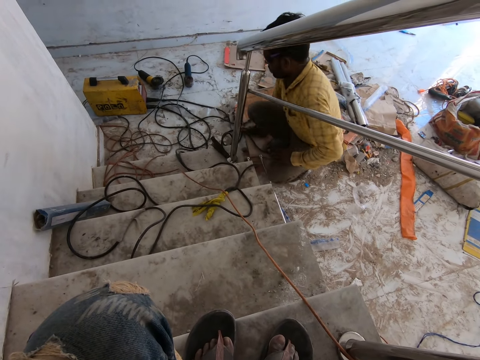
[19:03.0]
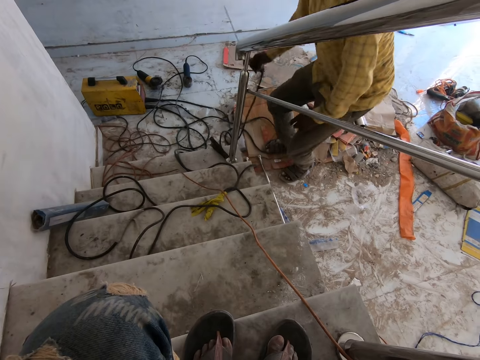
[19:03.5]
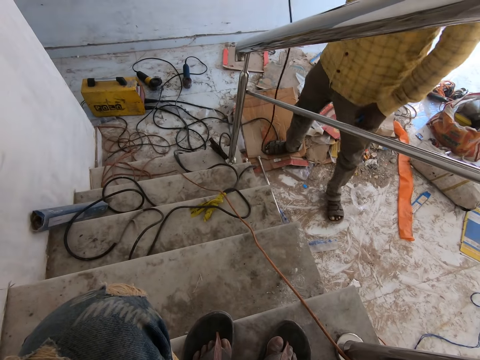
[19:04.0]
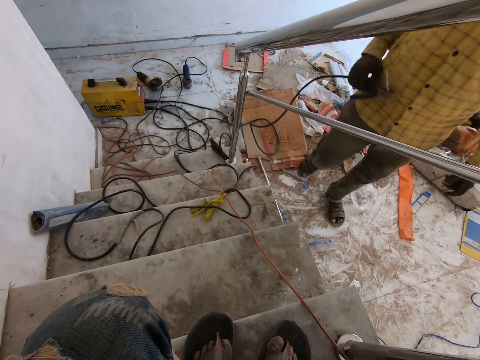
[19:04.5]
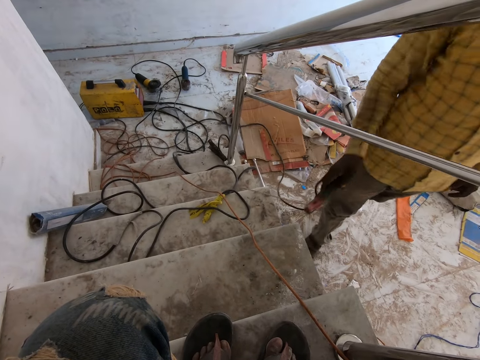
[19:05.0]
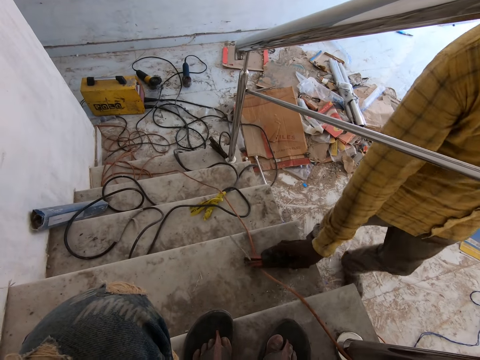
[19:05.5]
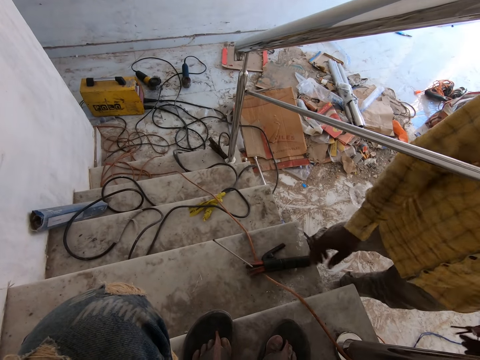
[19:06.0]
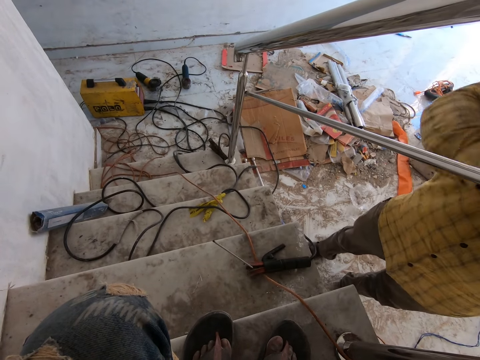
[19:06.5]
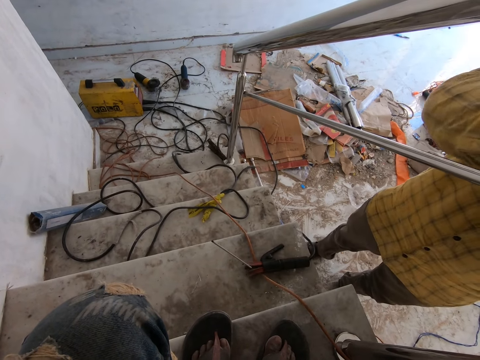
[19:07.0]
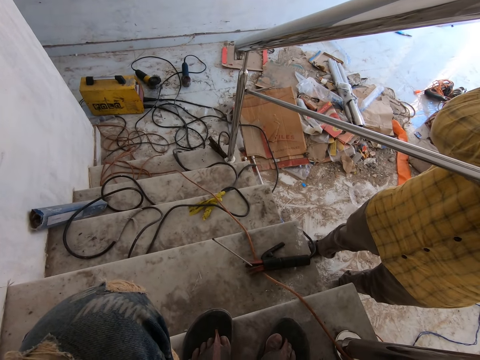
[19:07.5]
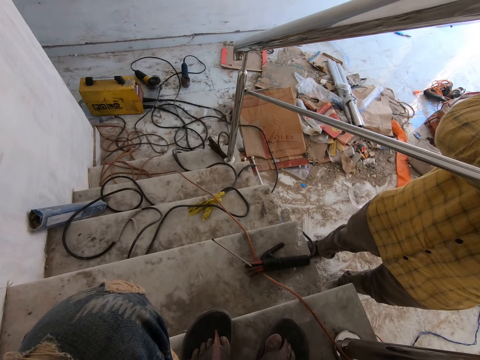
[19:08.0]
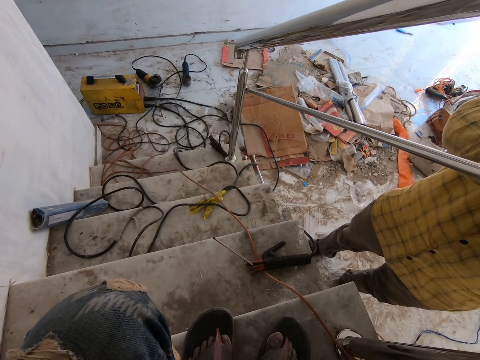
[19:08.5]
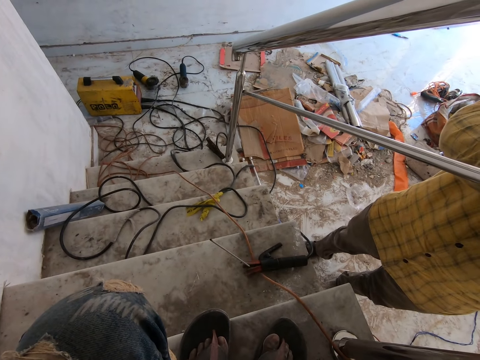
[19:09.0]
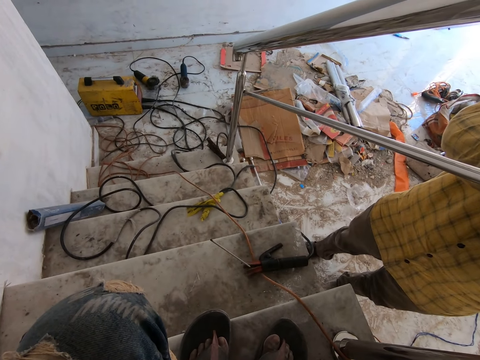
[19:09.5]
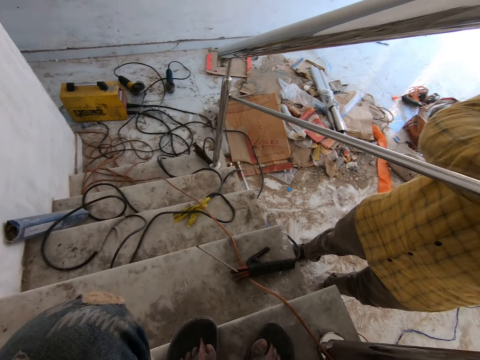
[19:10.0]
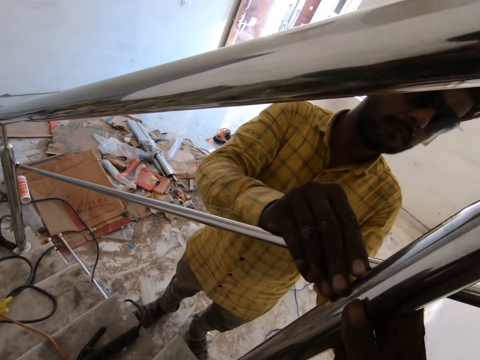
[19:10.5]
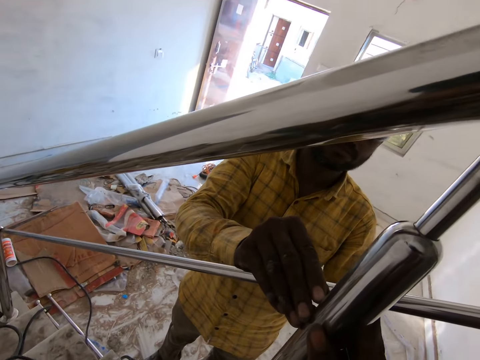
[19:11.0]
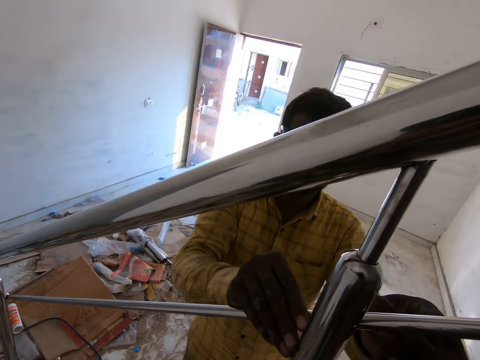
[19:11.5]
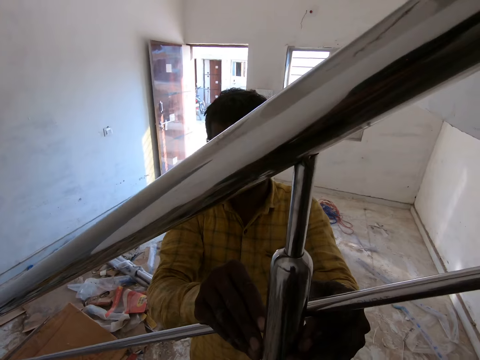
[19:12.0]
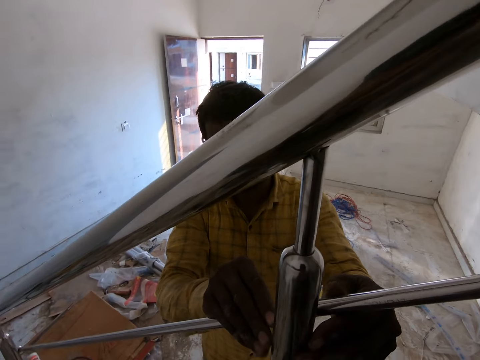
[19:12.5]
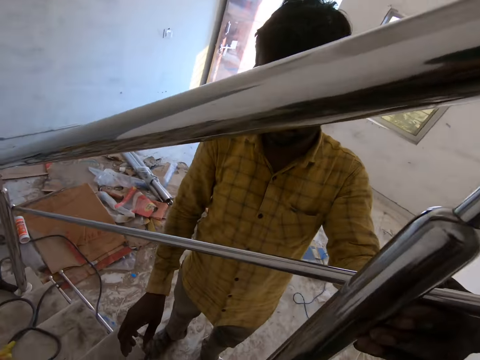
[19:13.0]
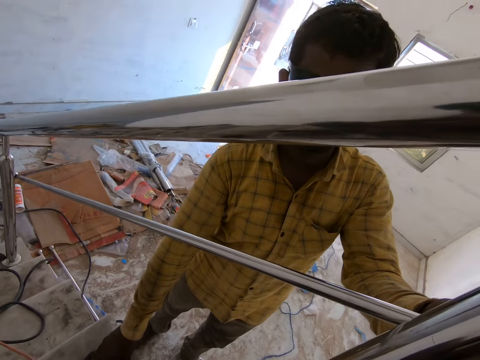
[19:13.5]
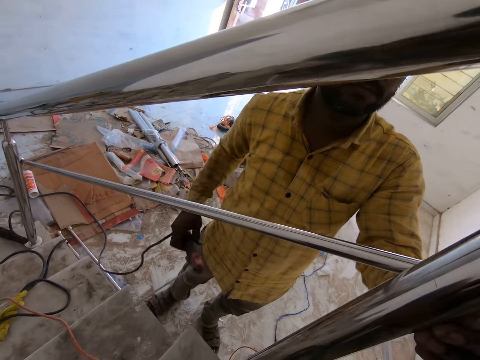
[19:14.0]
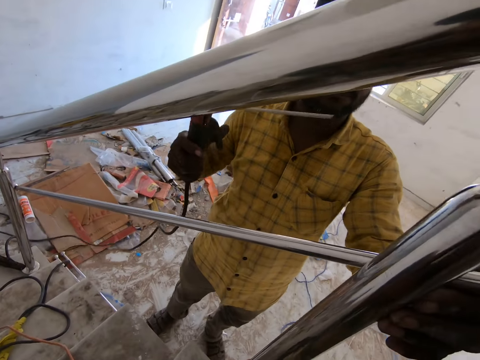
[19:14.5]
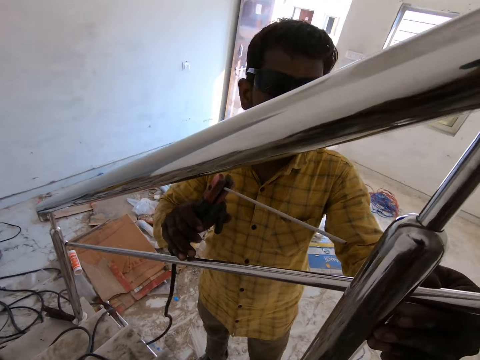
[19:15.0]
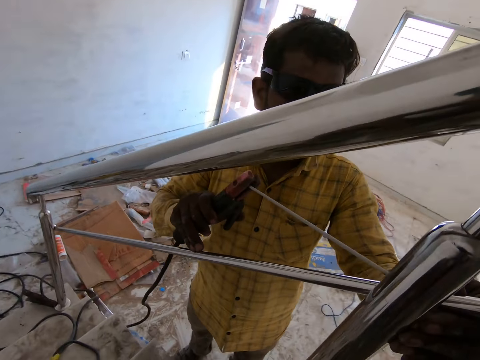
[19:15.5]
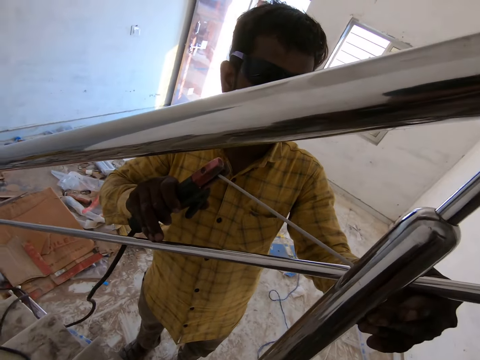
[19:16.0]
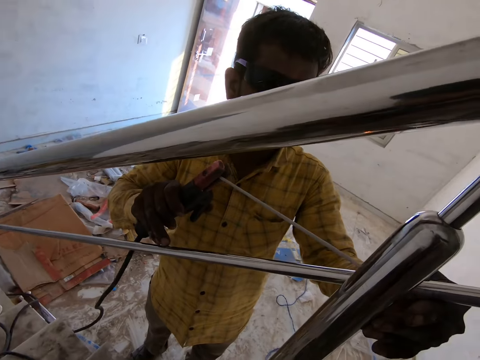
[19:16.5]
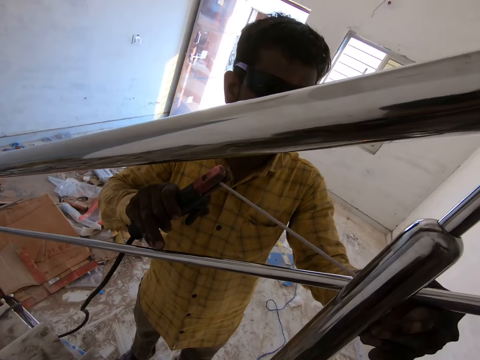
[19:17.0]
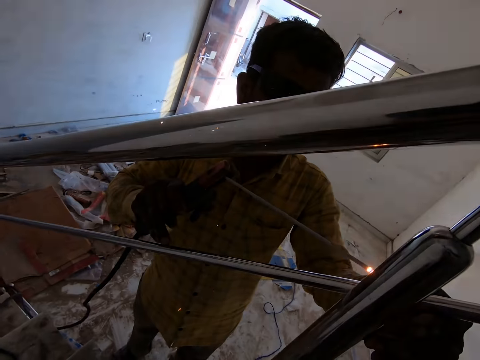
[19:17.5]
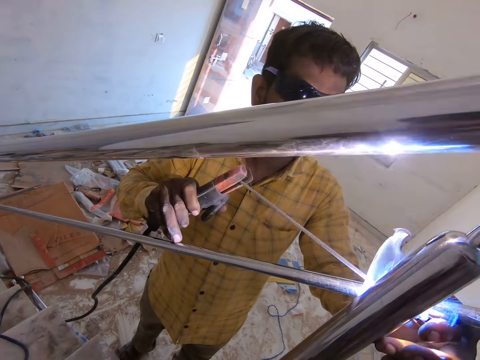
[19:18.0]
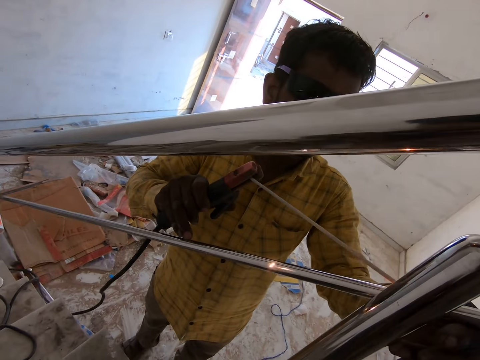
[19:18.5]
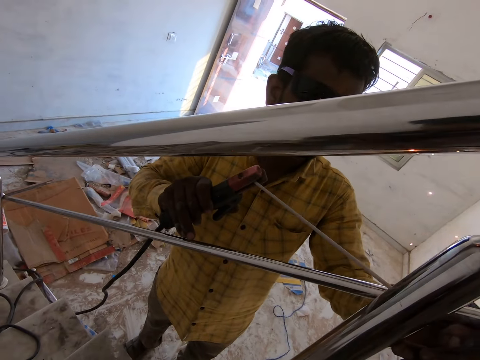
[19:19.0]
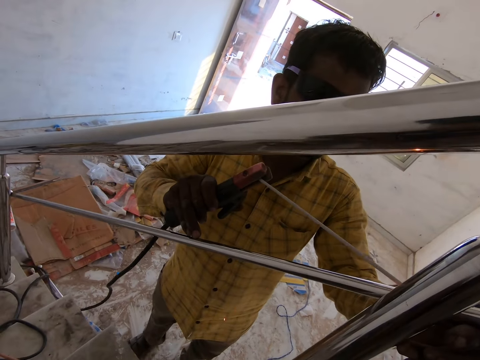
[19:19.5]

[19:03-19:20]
A man picks the electrode holder from the carton with his right hand. The man walks in the room. The man drops the electrode holder on a staircase step with his right hand. The man aligns a stair rail with hands. The camera wearer looks around. The man holds the metal tube to a baluster with his left hand. The man picks the electrode holder from the staircase step with his right hand. The man welds the metal tube to the baluster with the electrode stick connected to the electrode holder in his right hand.

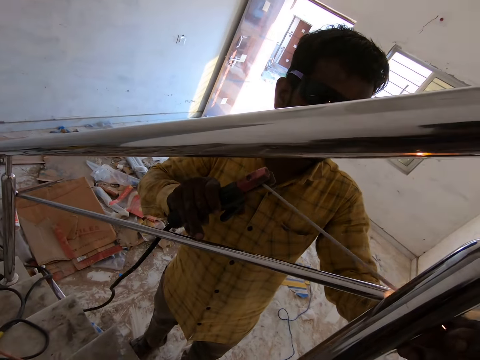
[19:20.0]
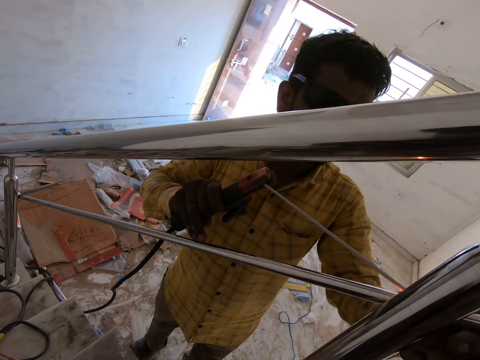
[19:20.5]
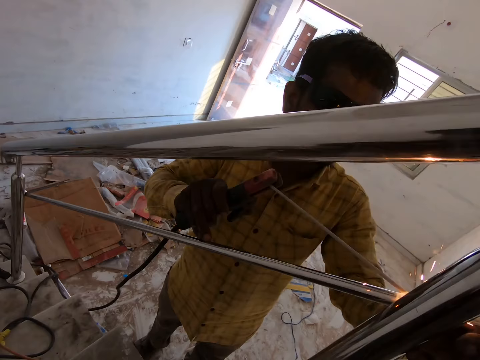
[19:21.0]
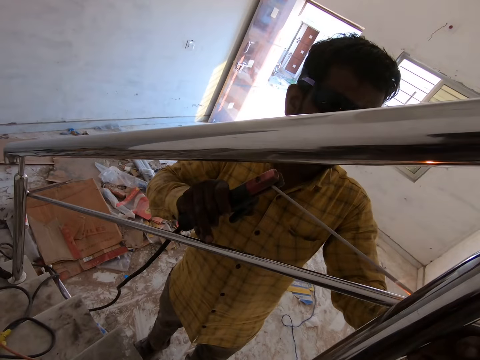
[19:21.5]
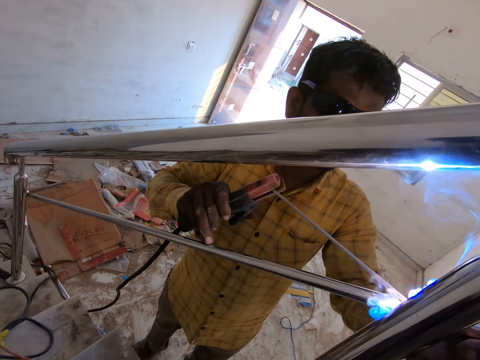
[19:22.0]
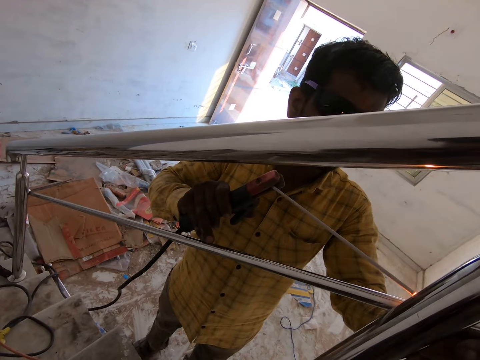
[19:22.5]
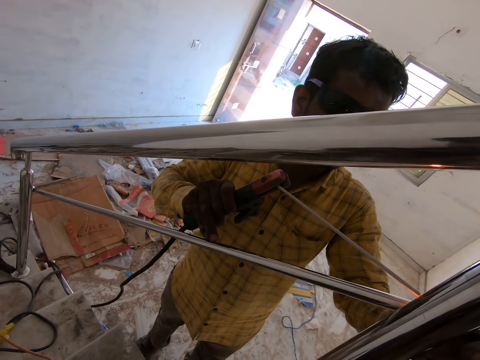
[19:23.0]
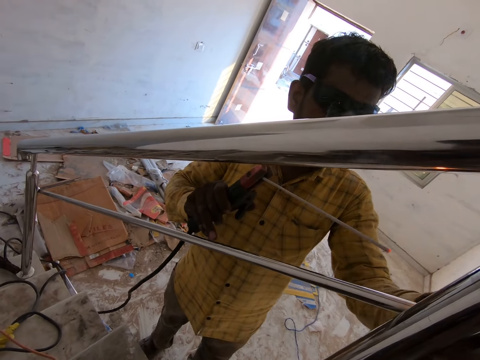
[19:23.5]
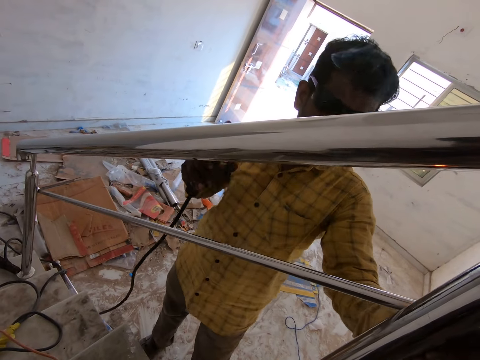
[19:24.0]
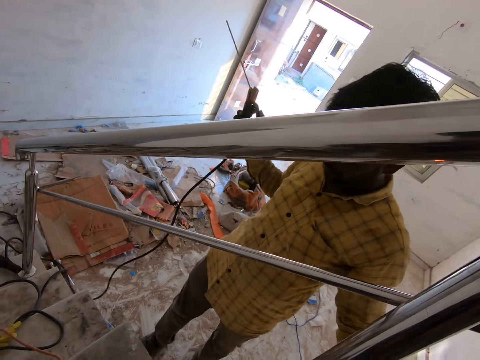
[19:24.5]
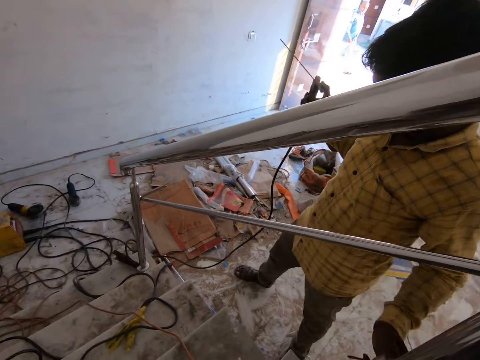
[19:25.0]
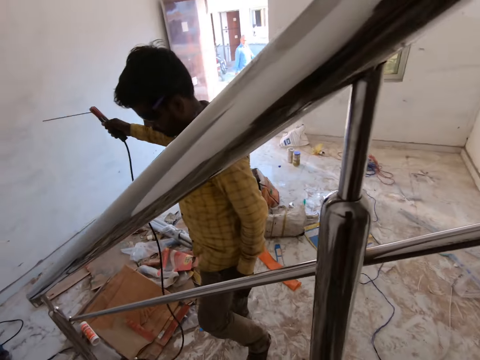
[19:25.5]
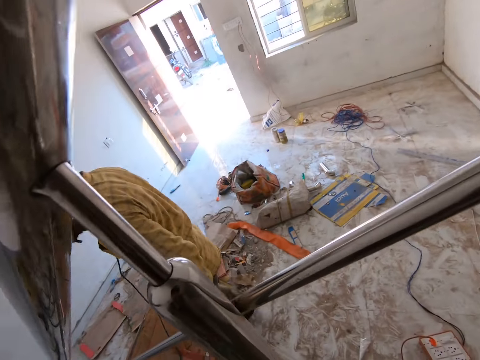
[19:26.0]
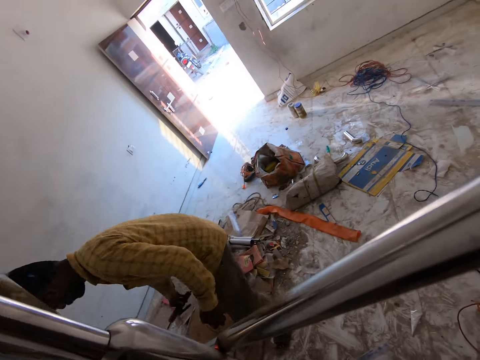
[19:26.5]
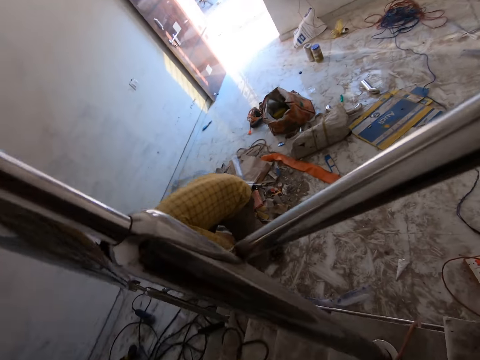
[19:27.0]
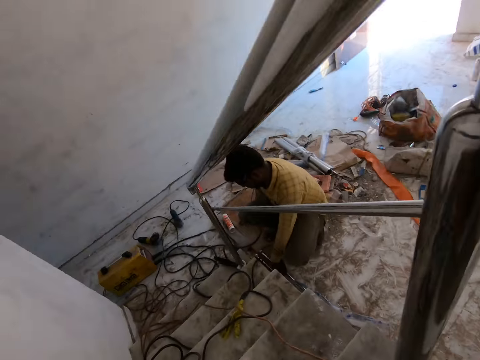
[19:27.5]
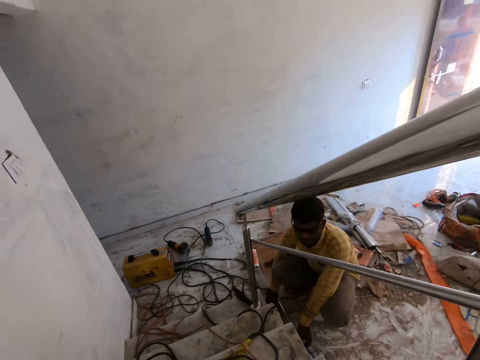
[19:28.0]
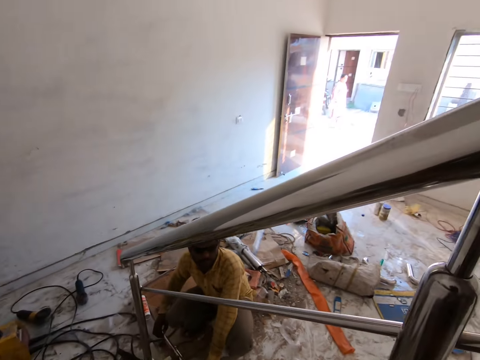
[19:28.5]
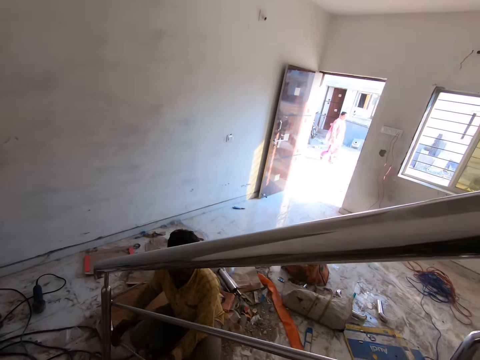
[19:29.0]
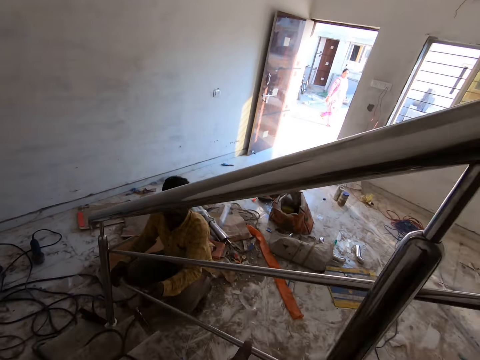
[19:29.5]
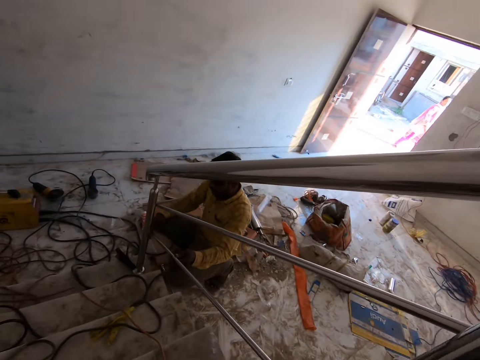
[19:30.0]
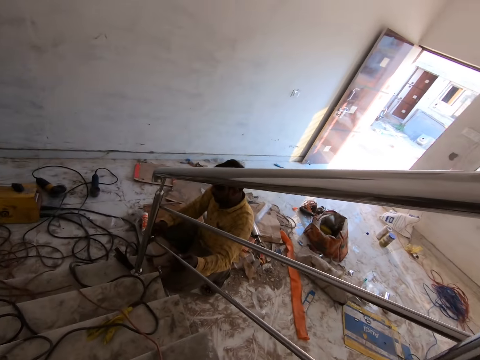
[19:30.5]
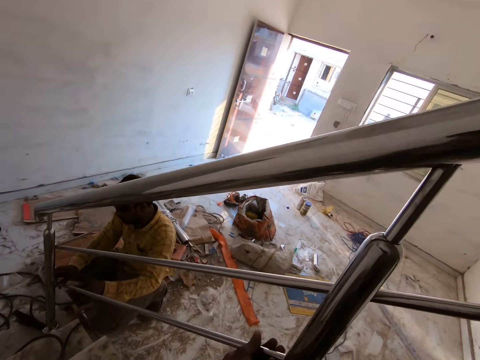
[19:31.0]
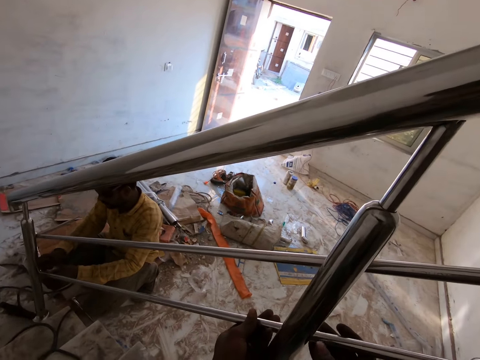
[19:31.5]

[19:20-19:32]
A man walks in a room and puts a welding machine on the floor. The man picks up the metal tube from the floor with both hands and places the metal tube on the baluster with both hands. The man places his left hand on the metal tube. The camera wearer holds the metal tube on the baluster with both hands.
